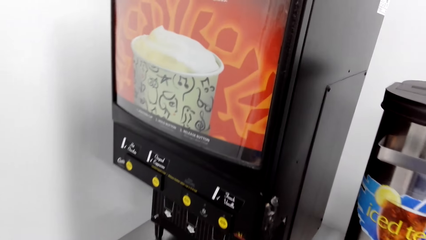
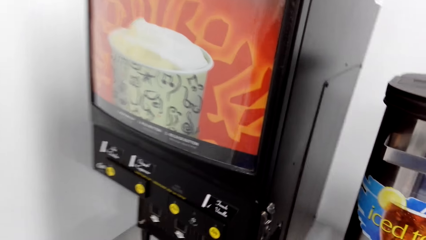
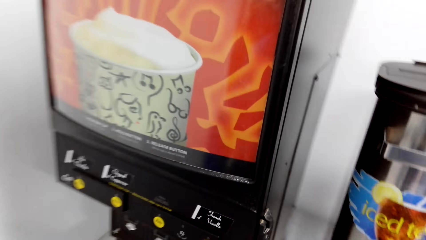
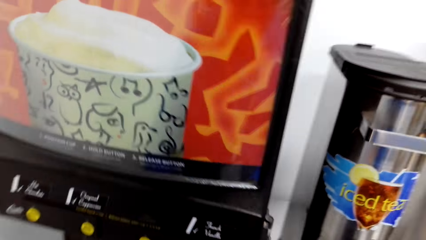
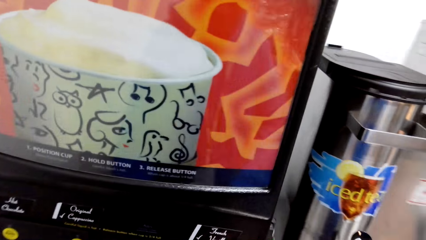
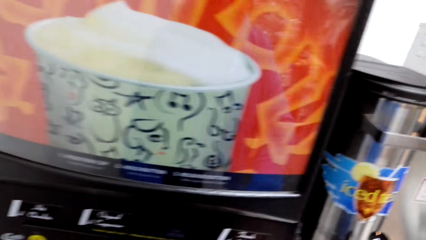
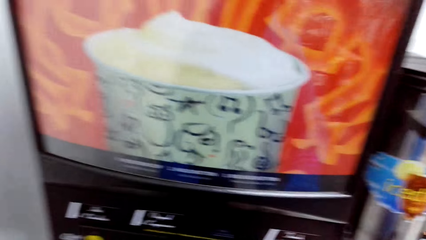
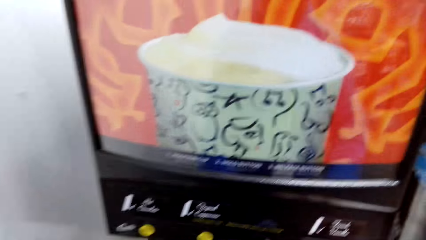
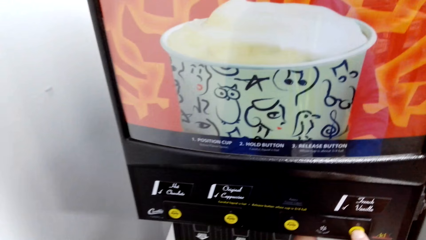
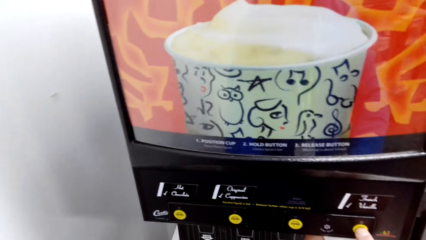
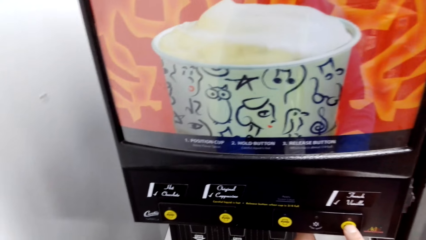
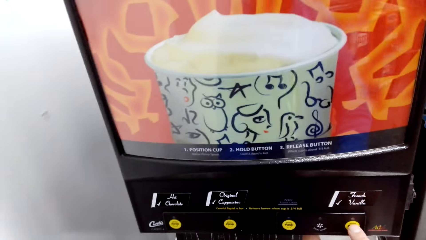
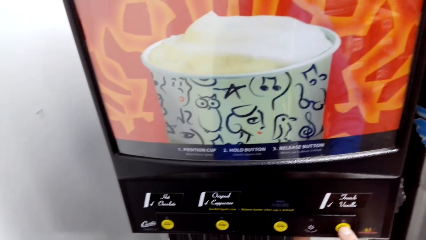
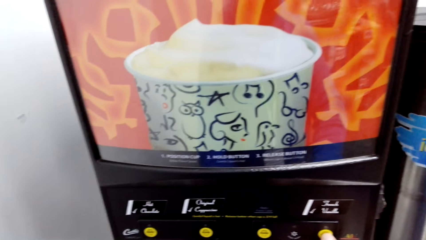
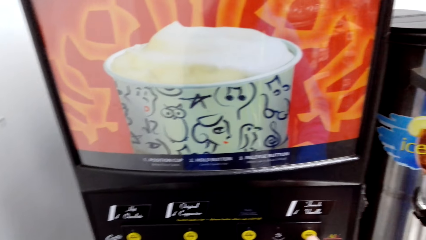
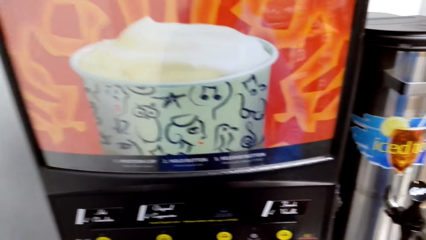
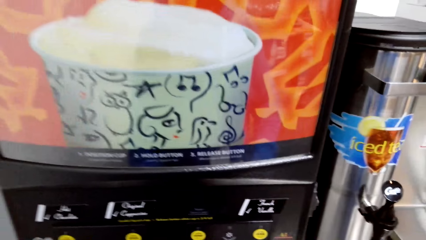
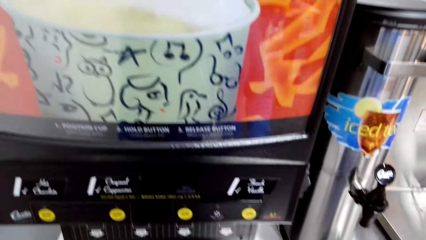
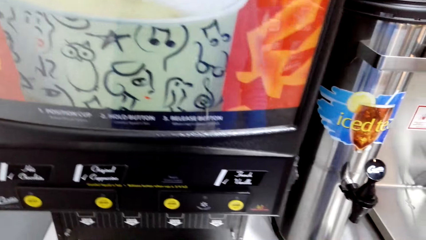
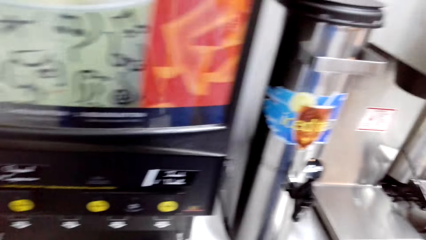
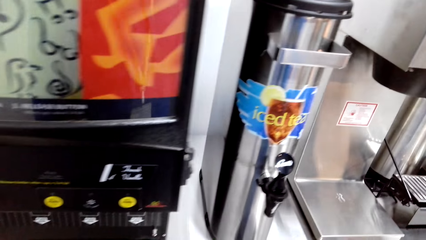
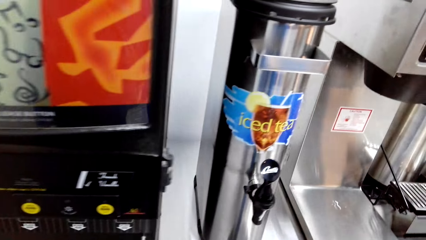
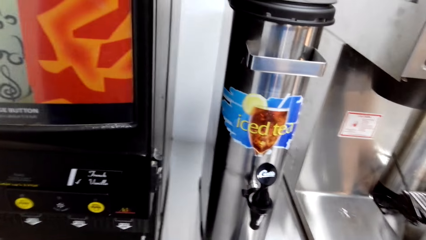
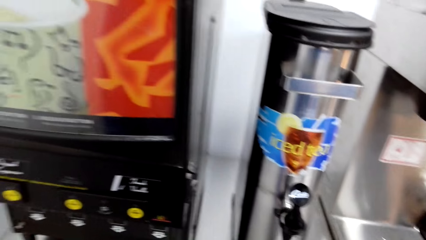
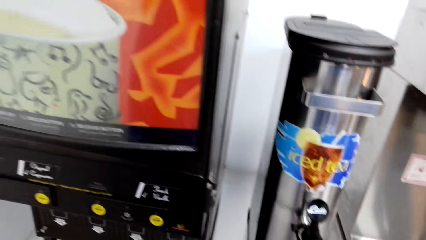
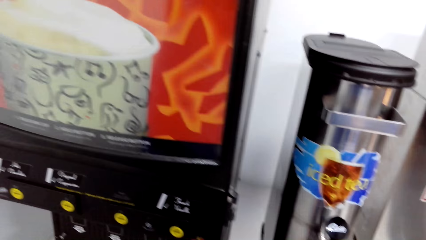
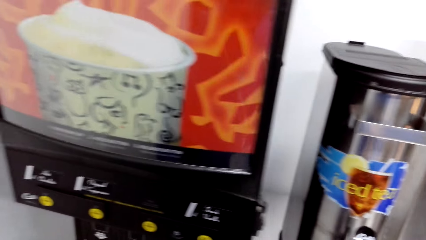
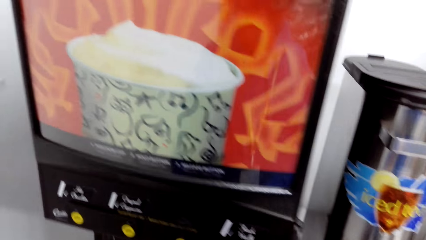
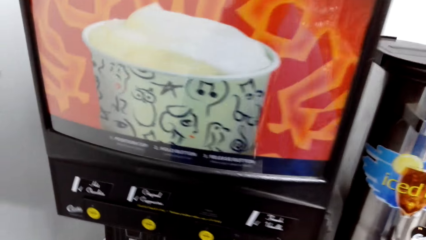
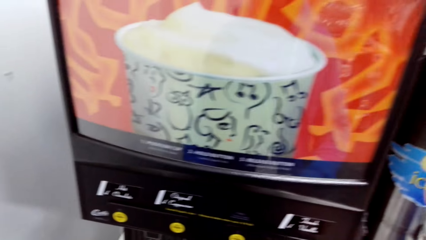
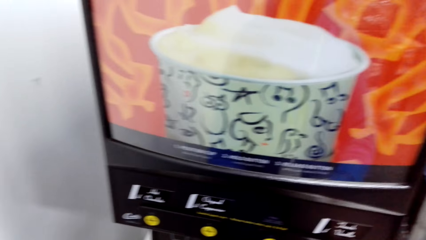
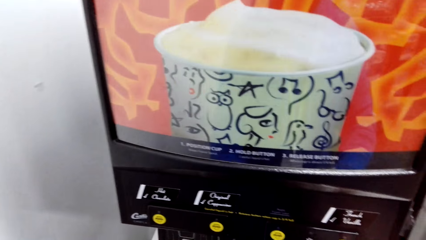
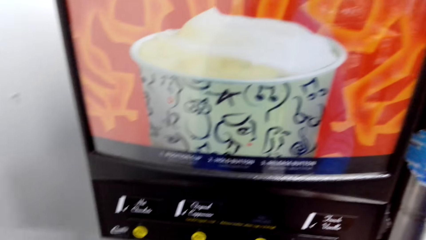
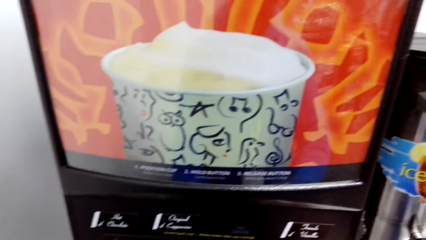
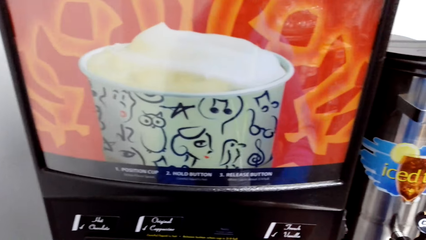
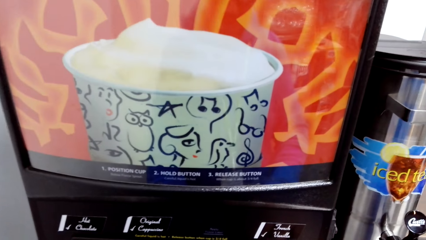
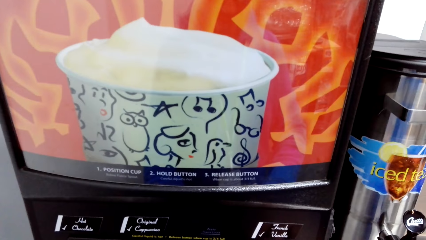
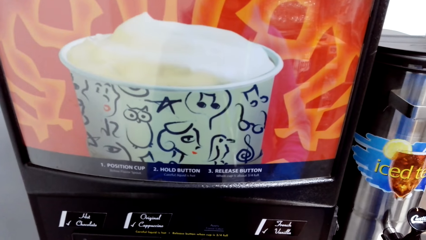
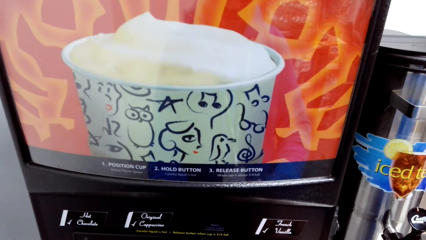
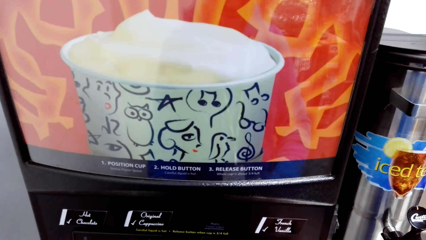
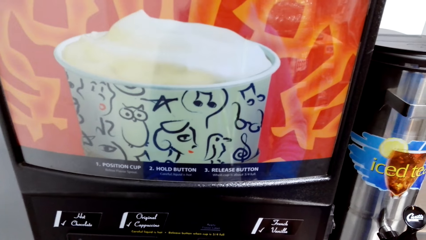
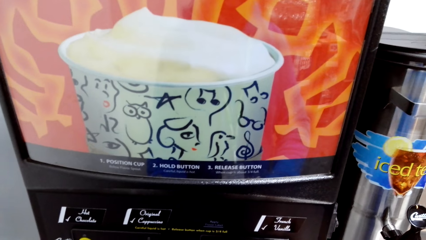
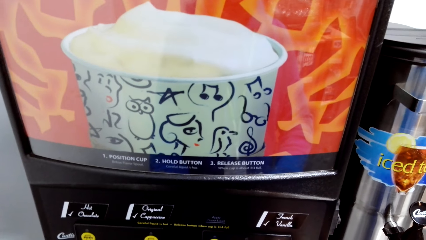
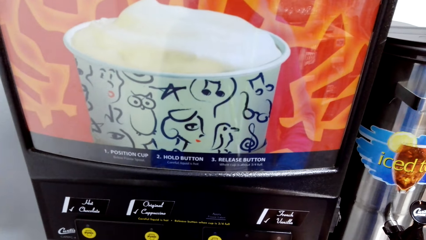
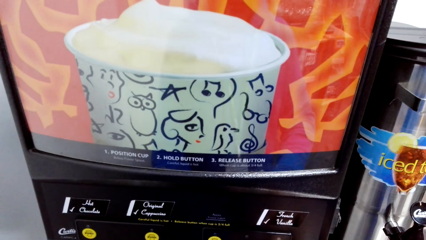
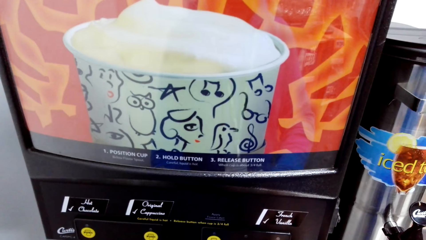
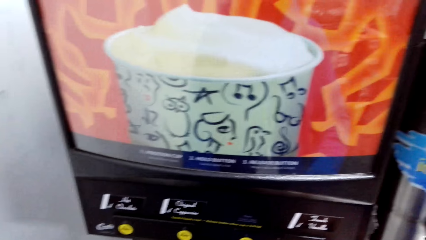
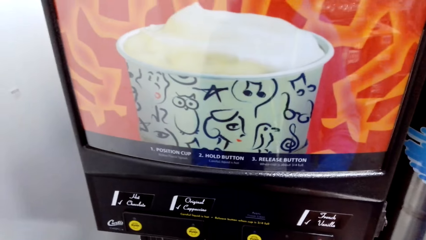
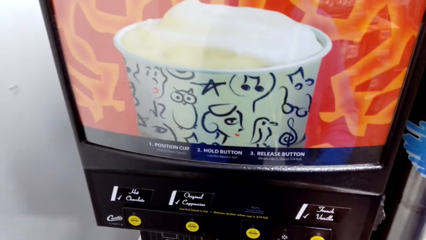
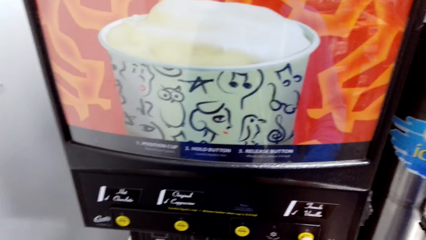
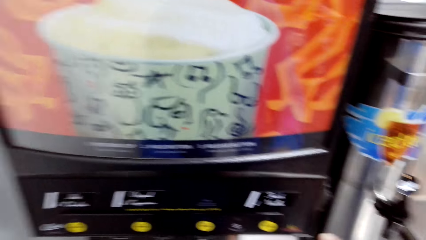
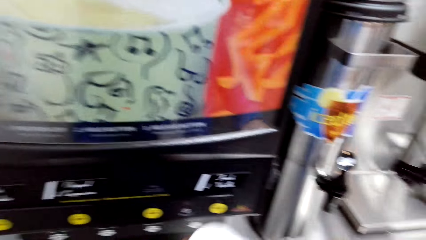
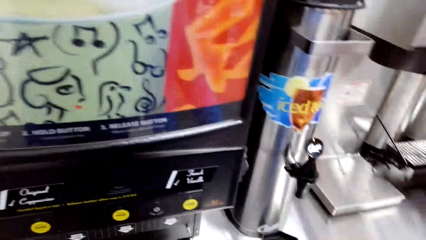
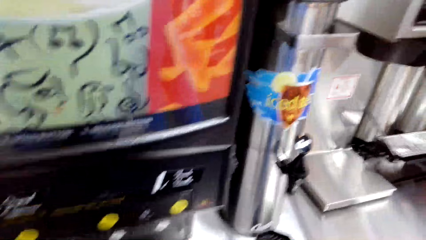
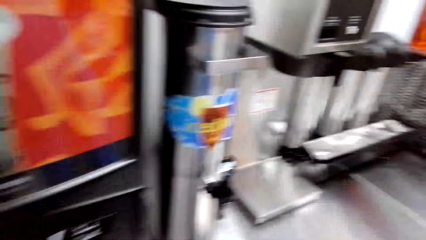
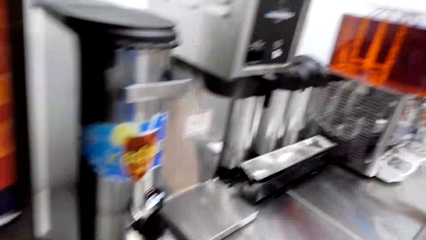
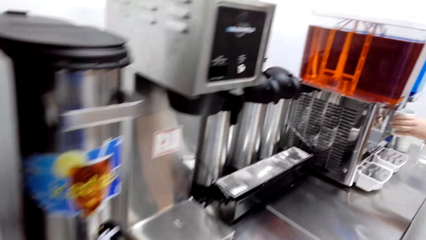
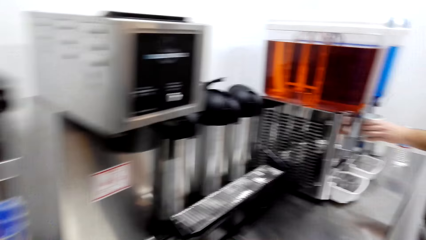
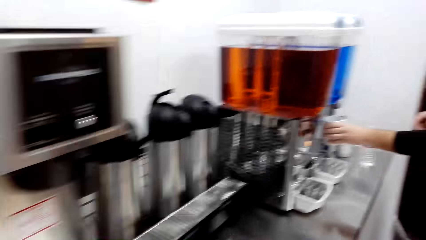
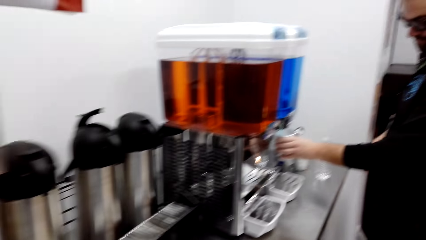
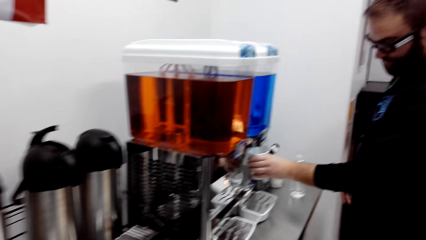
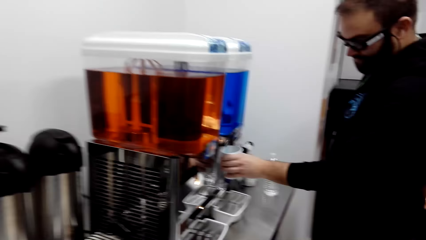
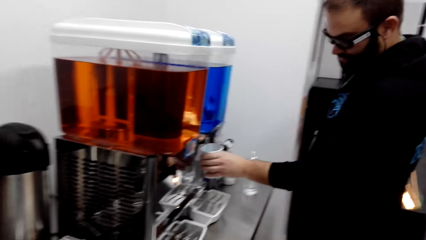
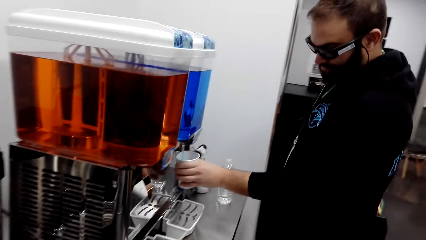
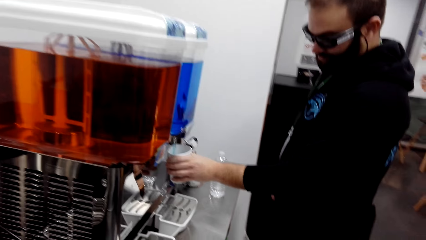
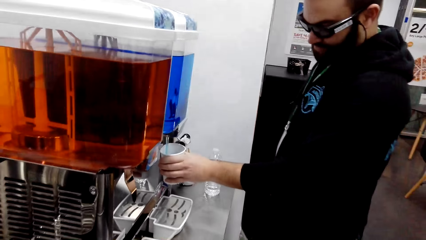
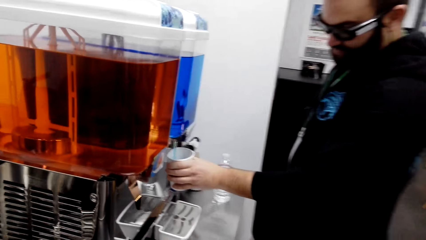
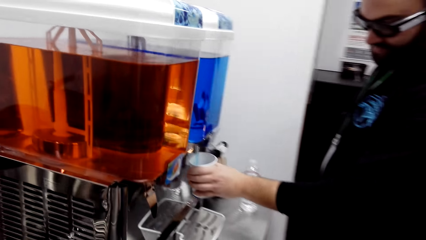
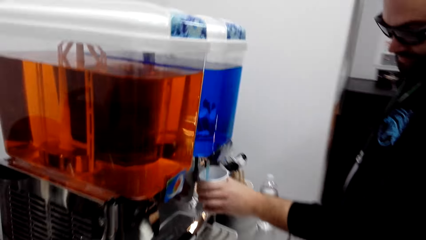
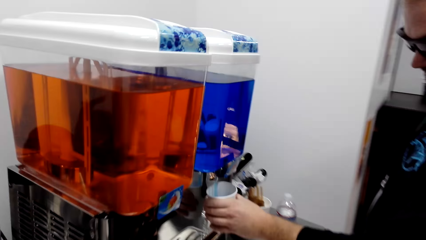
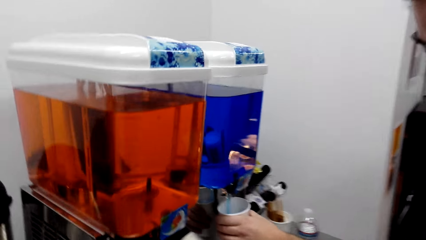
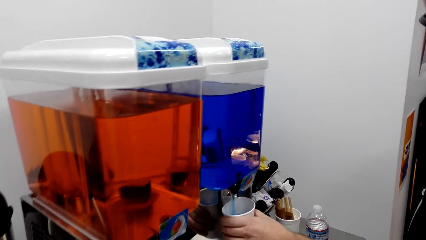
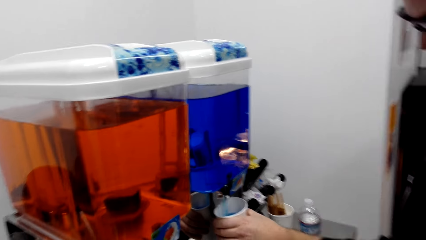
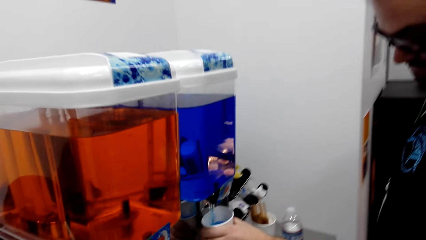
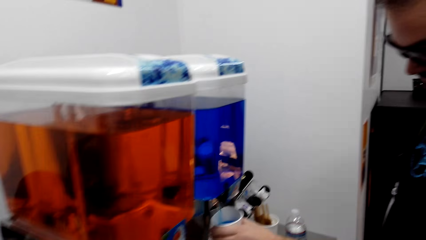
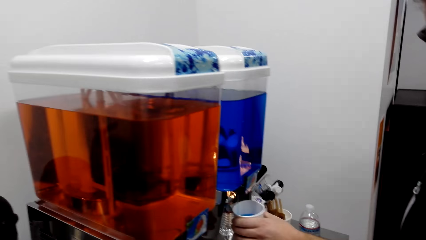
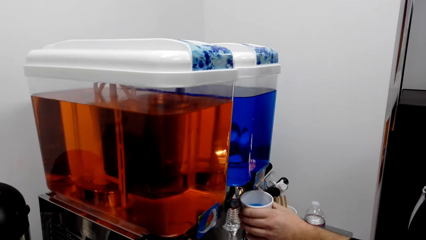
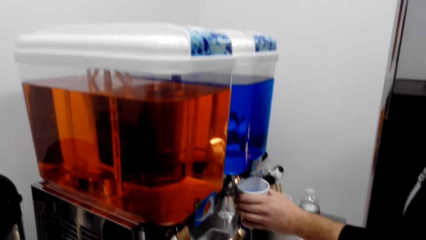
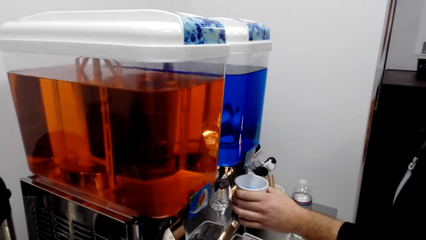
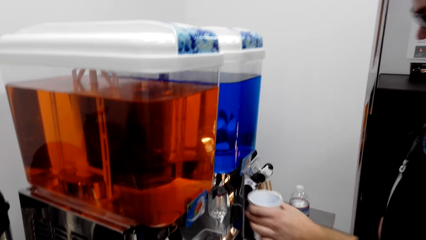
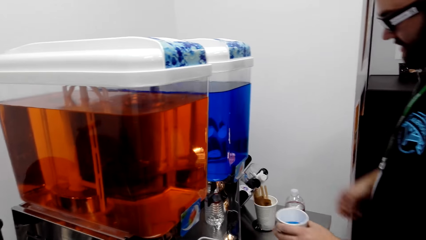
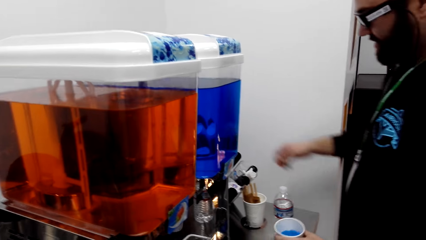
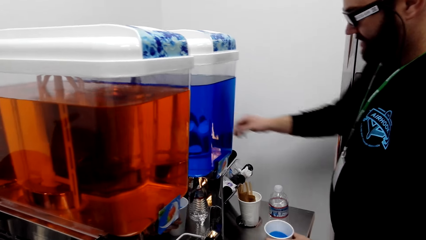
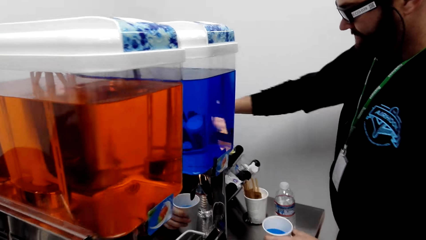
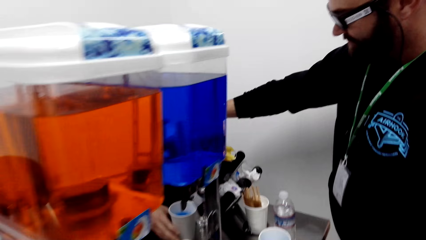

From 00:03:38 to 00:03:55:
The camera wearer uses a coffee machine. They serve coffee. A person serves coffee. The camera wearer walks around the store.
